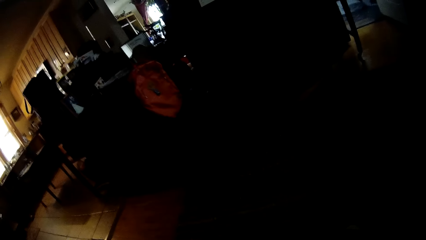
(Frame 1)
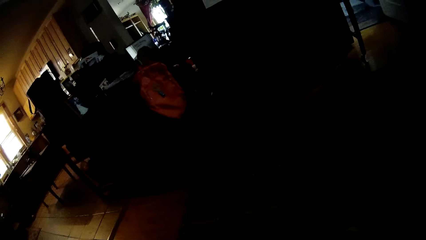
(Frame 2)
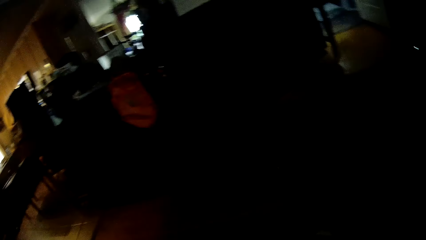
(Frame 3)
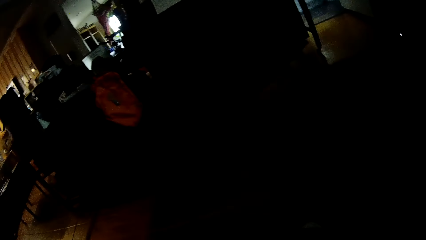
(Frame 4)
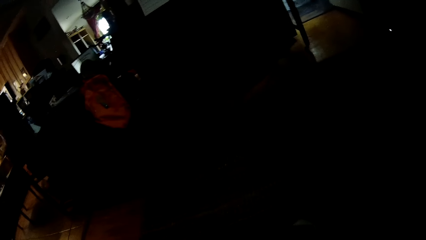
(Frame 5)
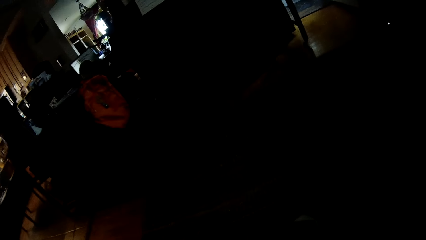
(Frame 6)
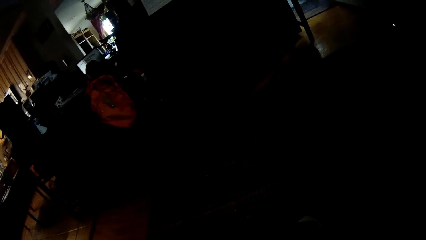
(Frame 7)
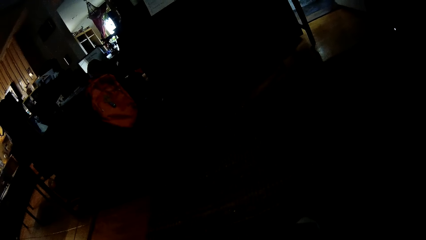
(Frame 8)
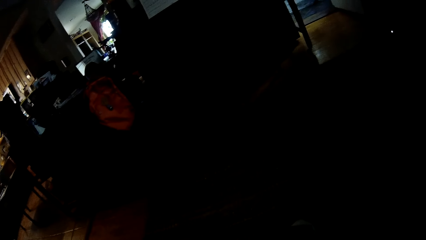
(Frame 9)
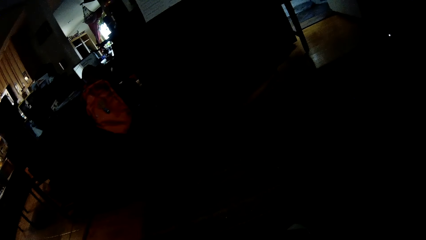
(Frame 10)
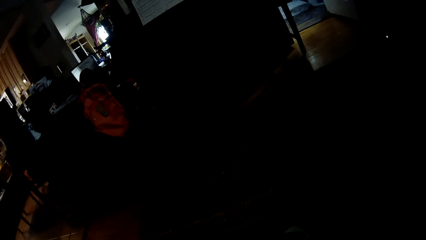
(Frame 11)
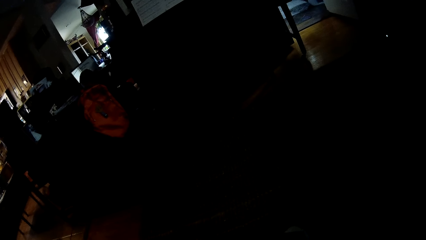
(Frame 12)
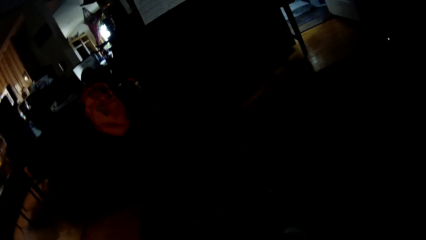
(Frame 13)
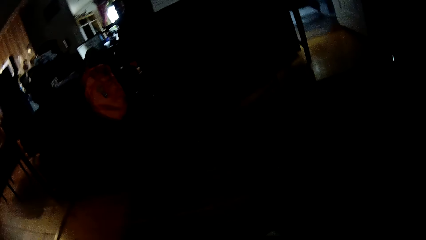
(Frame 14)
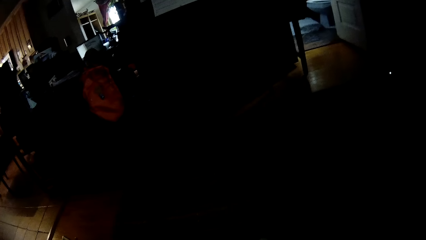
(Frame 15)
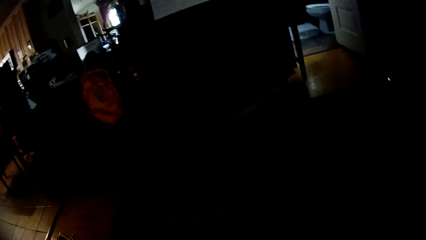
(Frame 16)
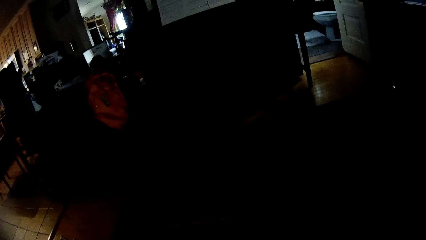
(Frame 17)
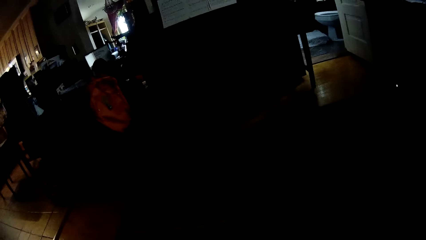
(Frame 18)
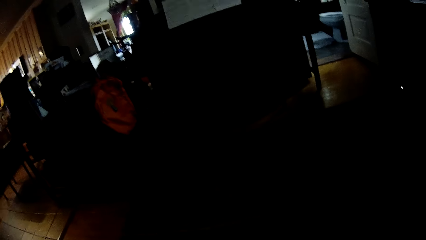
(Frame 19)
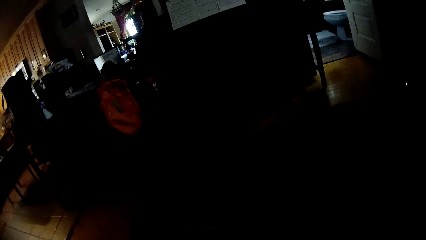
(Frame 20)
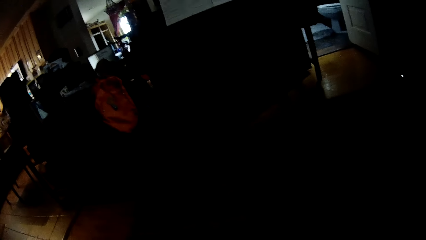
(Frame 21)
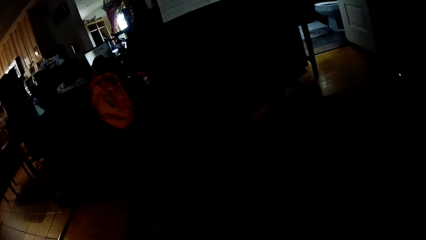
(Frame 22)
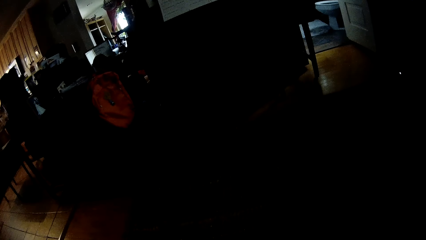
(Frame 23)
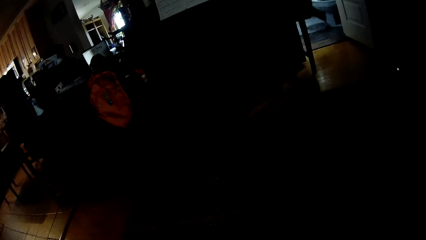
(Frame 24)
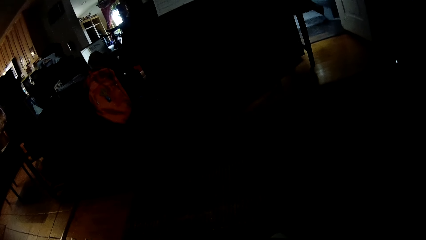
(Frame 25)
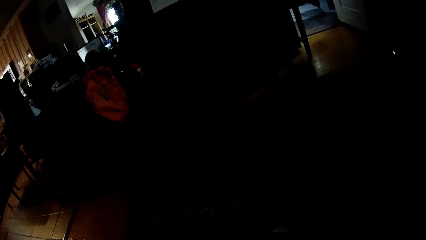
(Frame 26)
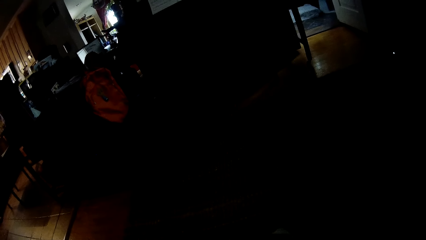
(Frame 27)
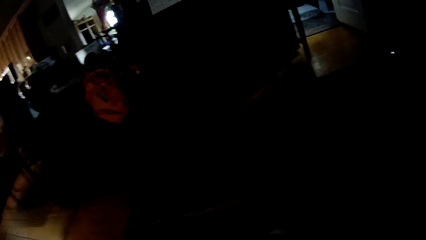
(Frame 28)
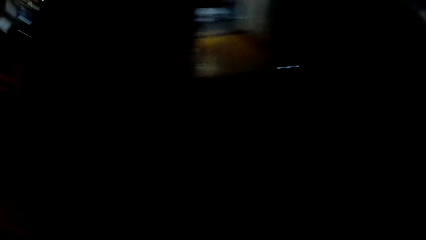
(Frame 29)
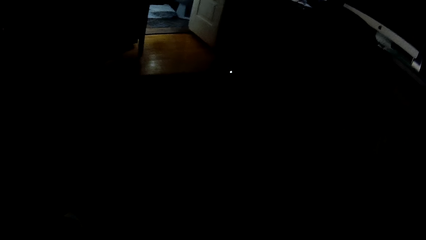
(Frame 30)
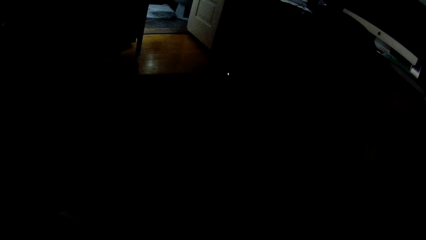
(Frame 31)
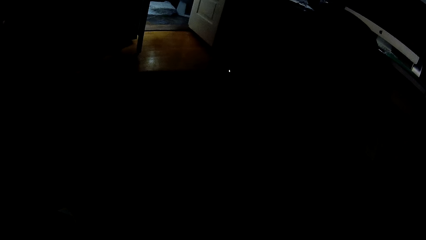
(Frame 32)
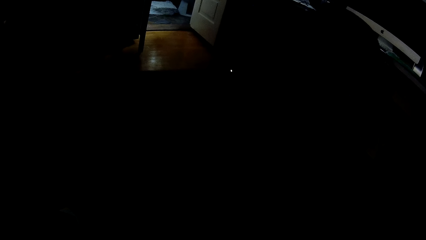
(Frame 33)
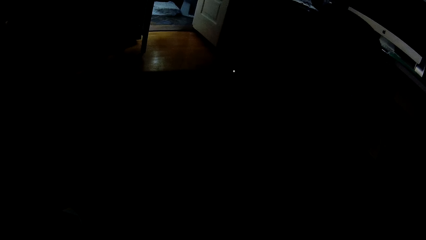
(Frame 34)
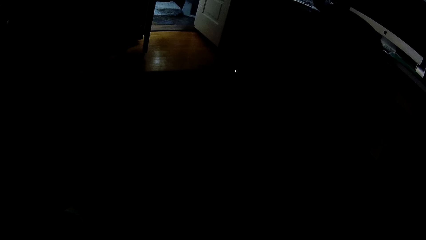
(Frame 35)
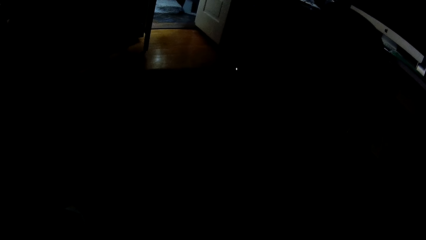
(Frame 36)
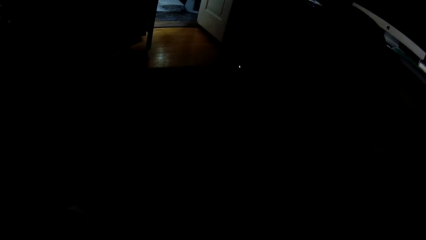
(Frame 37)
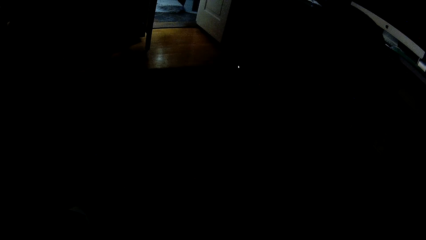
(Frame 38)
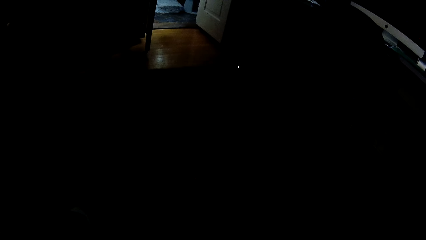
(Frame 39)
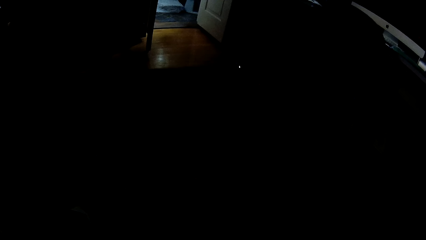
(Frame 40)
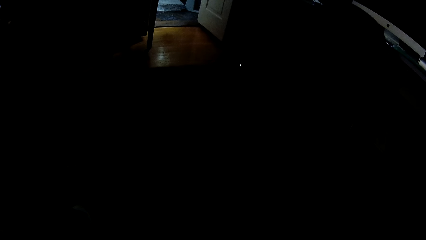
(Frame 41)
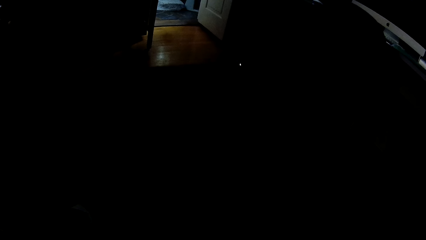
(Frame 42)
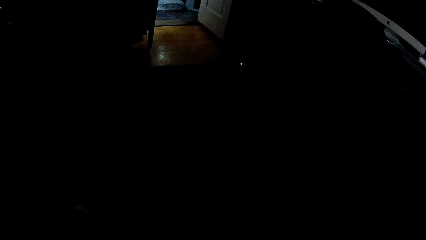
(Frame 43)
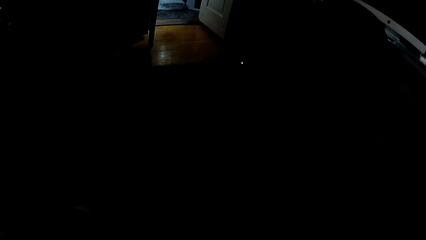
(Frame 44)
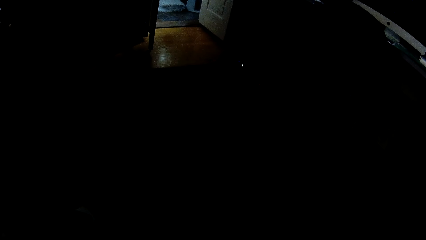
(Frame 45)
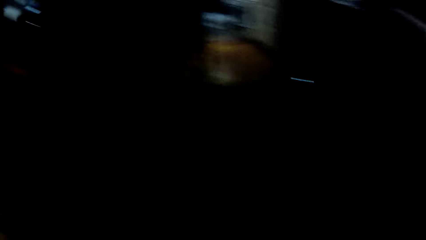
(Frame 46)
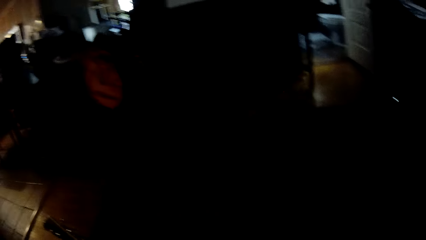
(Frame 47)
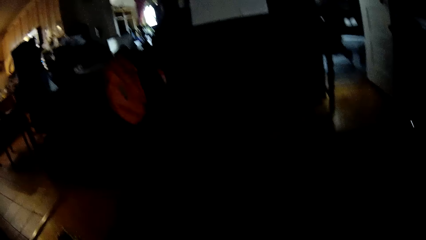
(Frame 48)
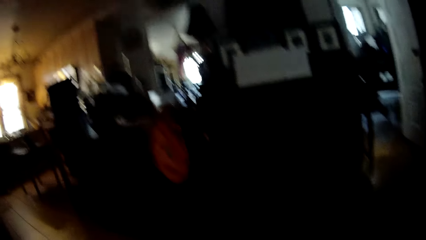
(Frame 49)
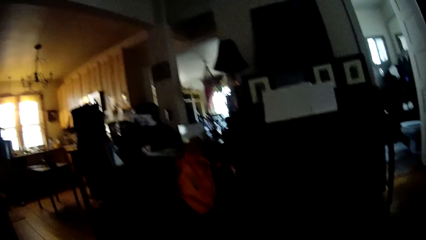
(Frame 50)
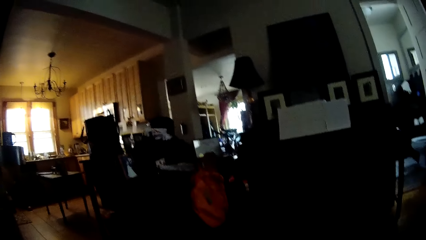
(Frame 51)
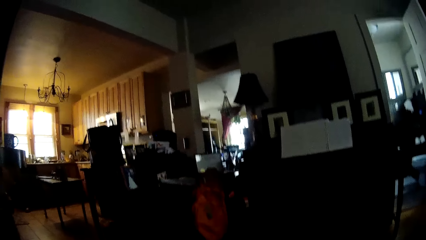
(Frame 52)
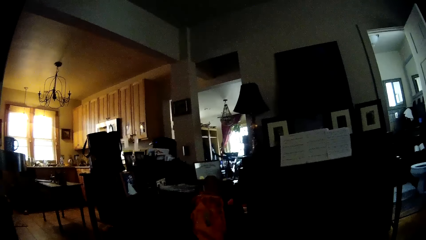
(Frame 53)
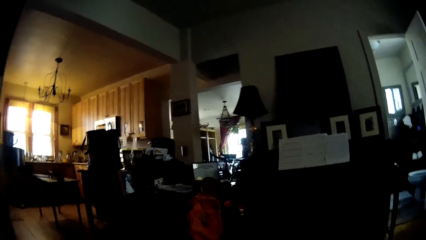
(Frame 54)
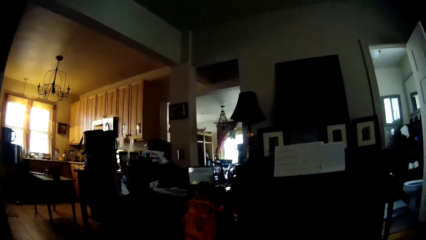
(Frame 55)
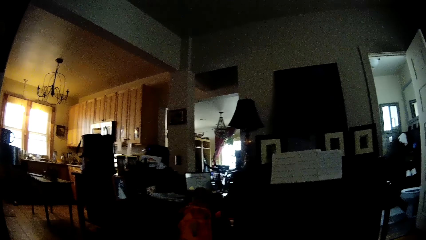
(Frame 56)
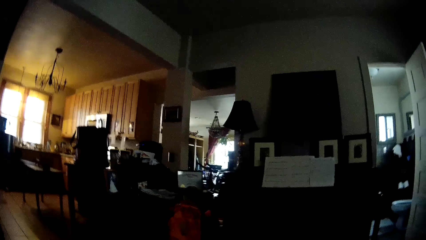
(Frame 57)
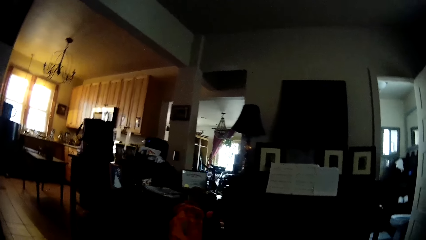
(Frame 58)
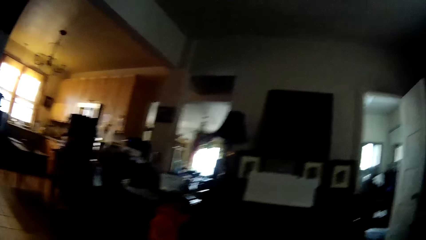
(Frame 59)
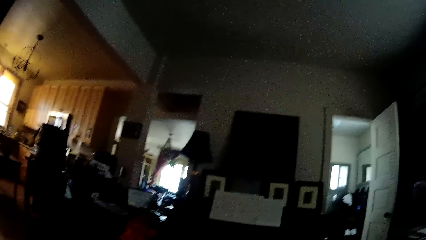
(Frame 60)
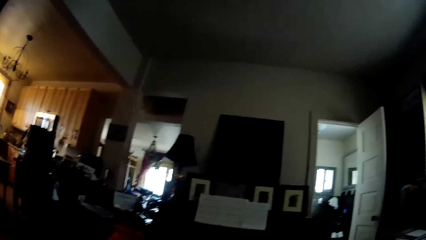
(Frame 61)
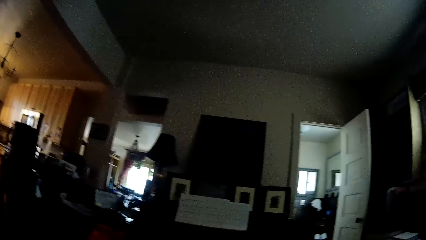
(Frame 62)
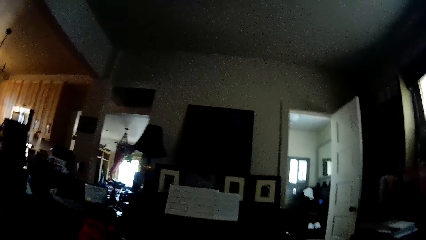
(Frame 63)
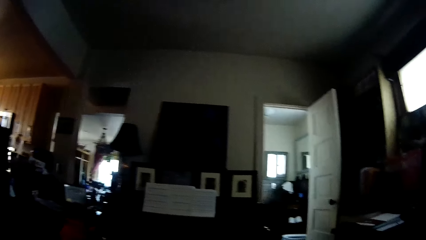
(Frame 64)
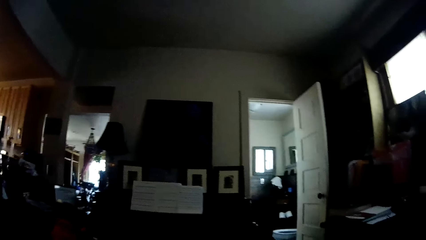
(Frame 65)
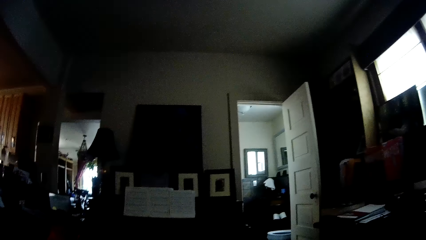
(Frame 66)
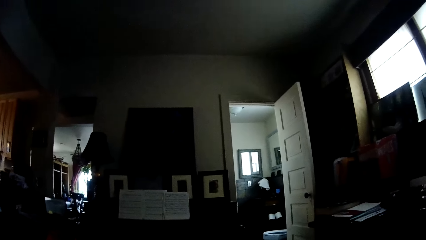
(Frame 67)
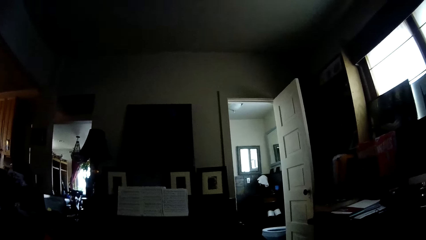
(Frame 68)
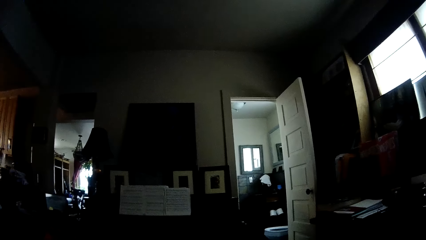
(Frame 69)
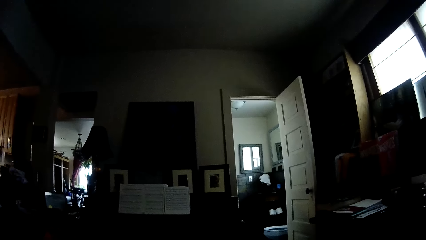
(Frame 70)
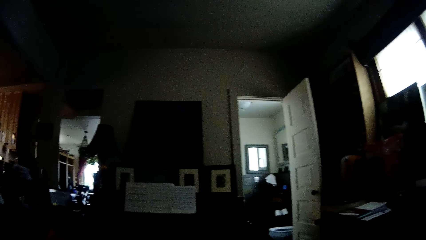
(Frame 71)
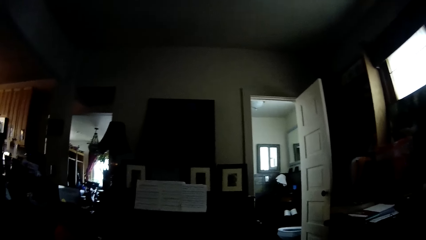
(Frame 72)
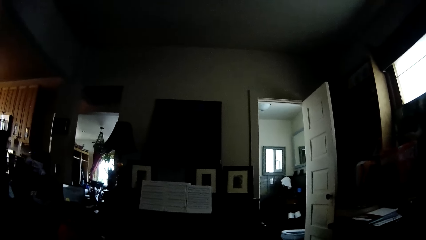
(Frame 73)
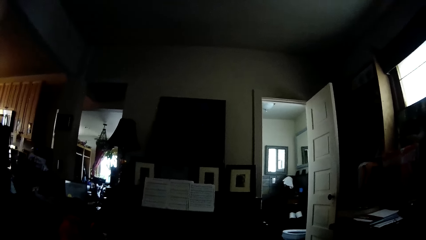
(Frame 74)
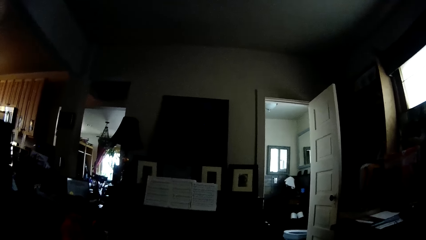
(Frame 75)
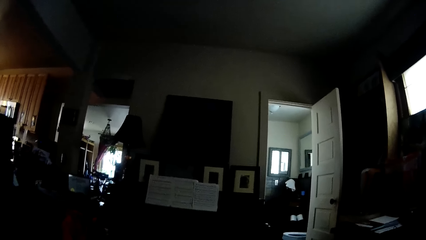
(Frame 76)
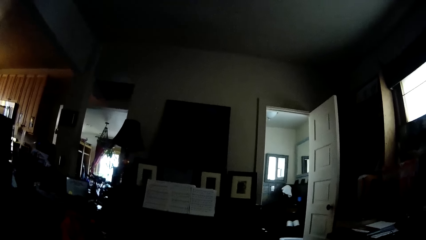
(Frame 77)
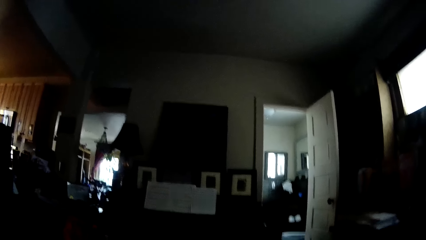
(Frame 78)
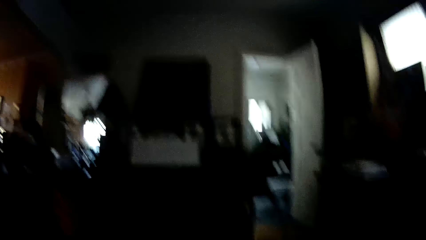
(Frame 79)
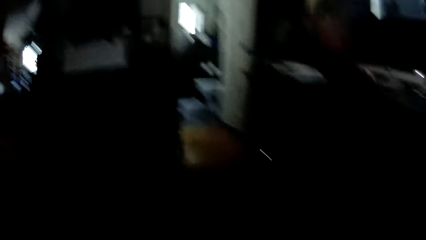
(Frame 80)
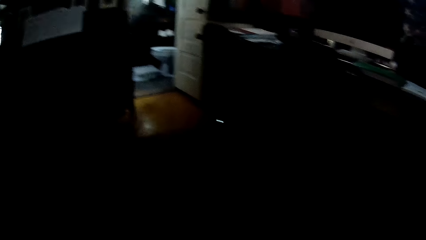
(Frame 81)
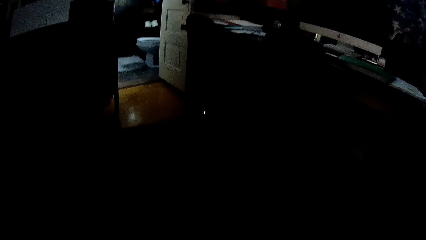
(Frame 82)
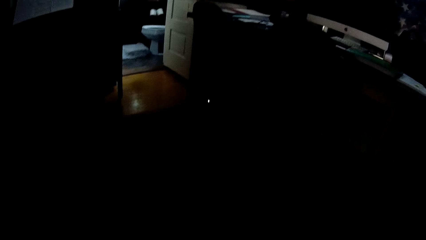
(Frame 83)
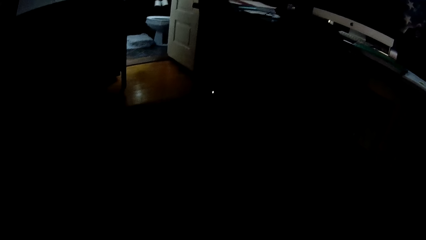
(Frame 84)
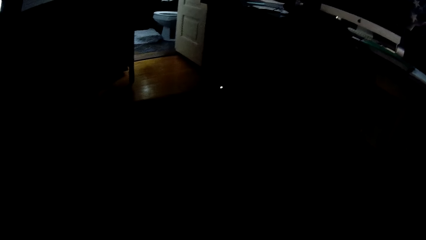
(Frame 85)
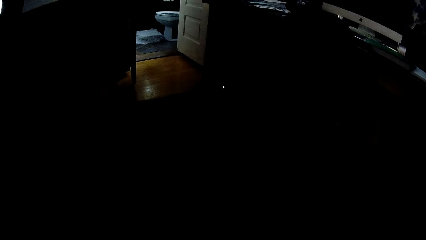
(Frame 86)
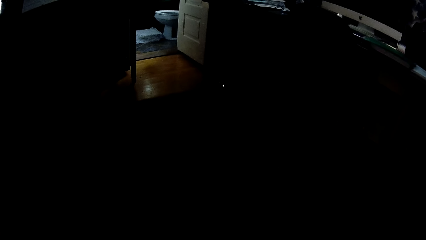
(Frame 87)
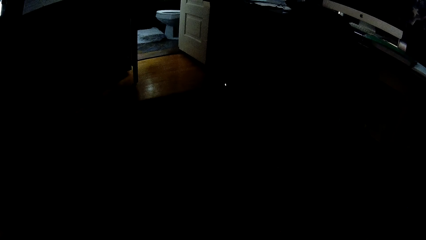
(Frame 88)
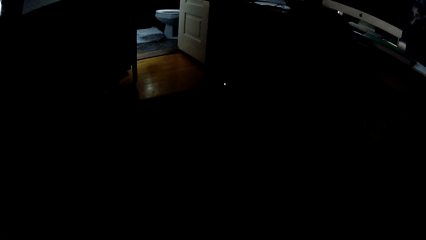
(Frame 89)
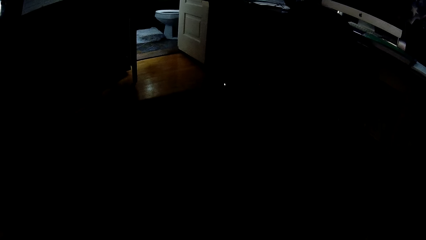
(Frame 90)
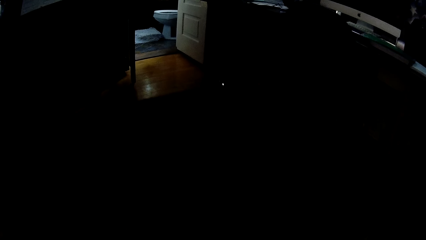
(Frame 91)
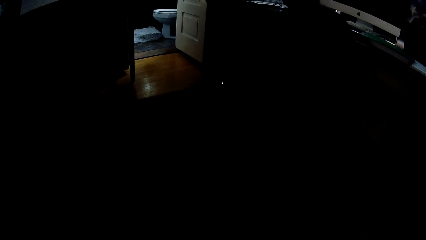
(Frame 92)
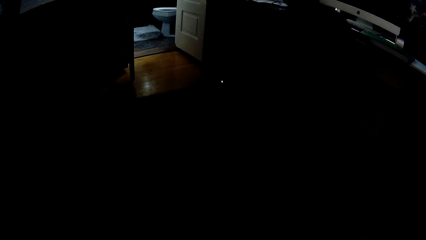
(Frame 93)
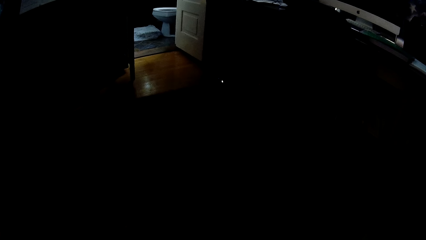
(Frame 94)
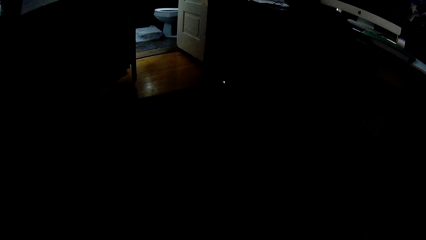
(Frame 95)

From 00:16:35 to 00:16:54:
The camera wearer stares at the person. They look around the house. They stare inside the house. They look around the house. They stare at the person. They look around the house. They stare inside the house.
